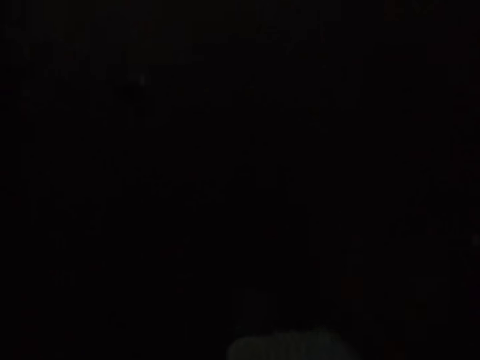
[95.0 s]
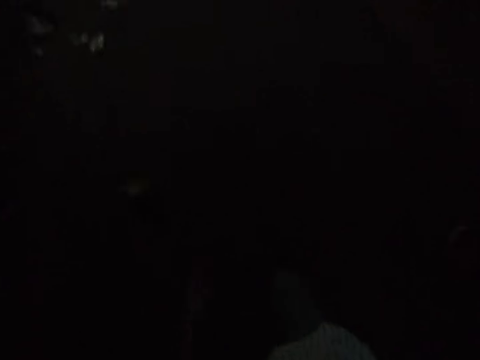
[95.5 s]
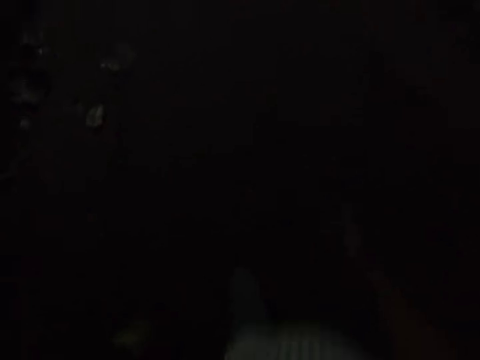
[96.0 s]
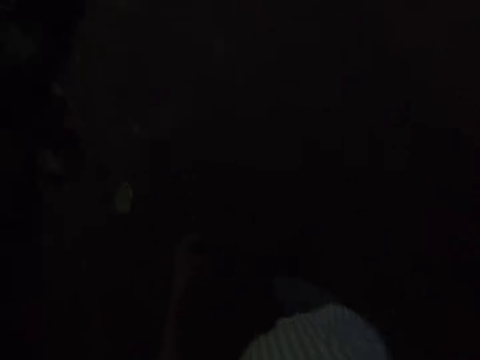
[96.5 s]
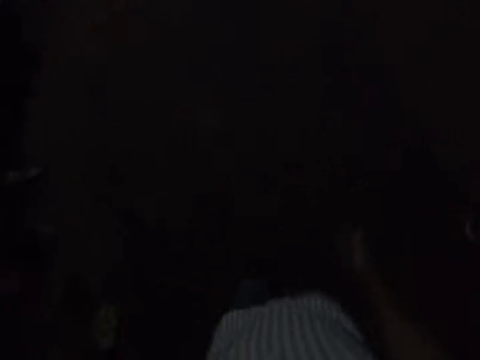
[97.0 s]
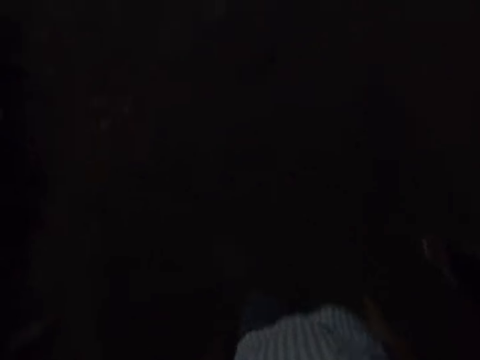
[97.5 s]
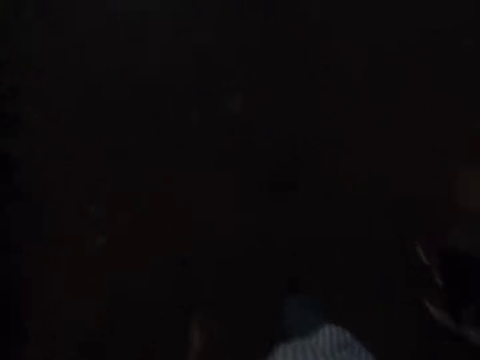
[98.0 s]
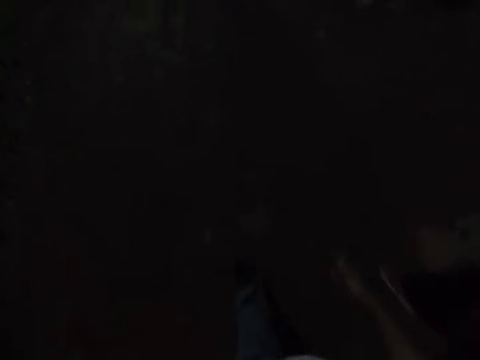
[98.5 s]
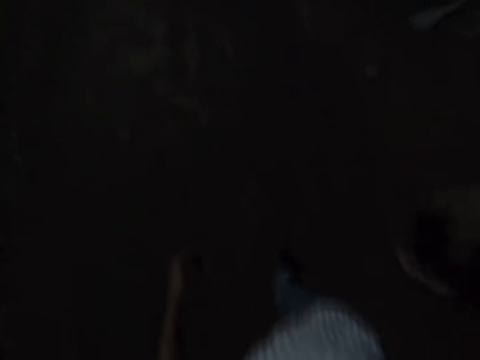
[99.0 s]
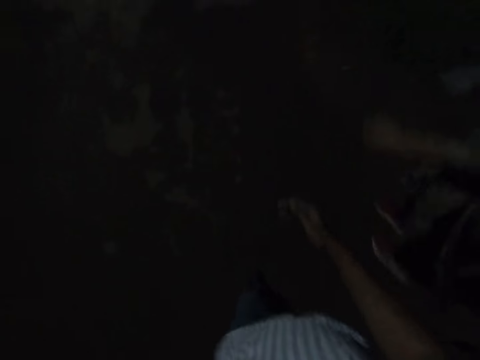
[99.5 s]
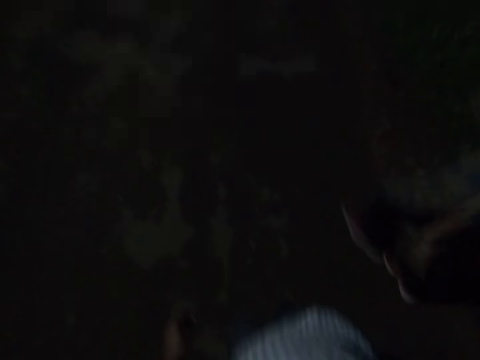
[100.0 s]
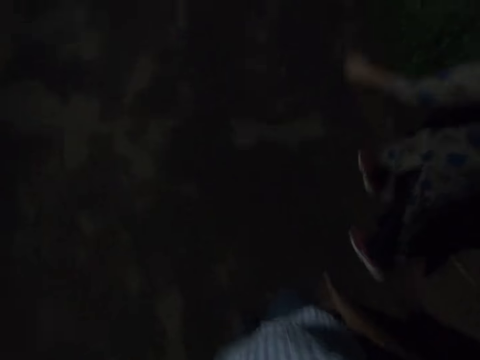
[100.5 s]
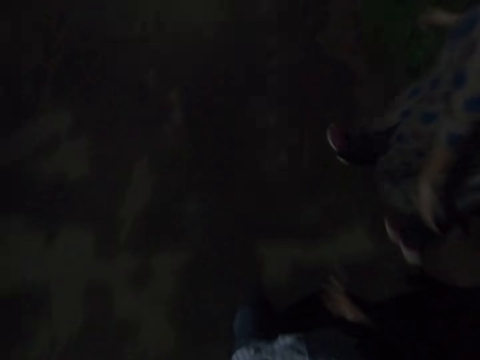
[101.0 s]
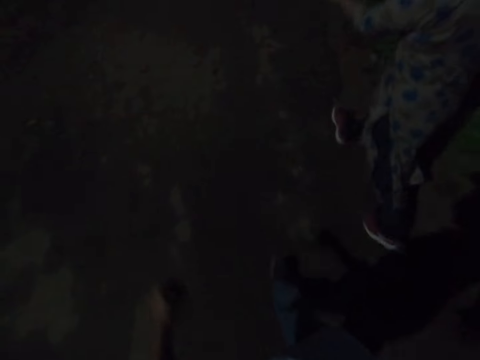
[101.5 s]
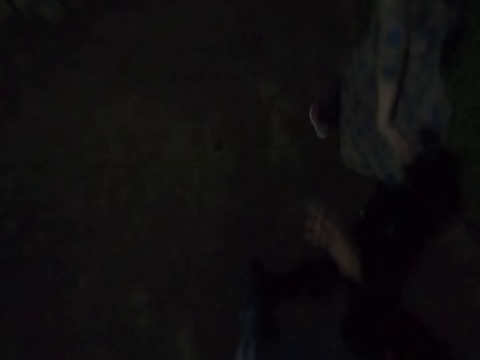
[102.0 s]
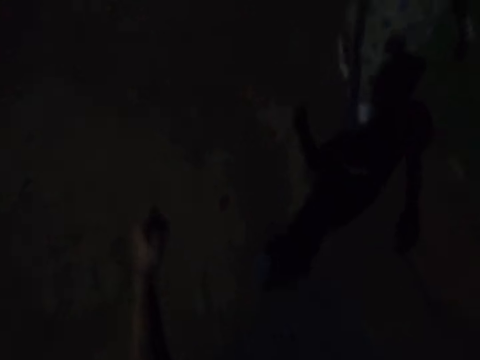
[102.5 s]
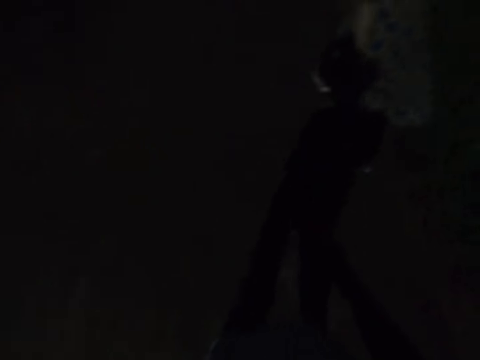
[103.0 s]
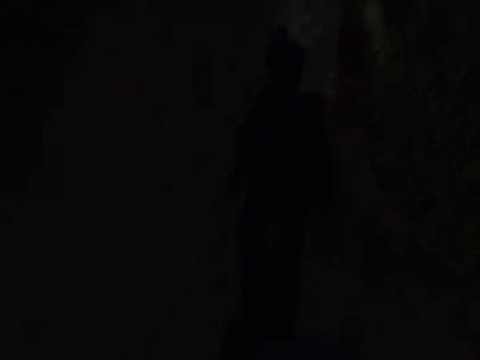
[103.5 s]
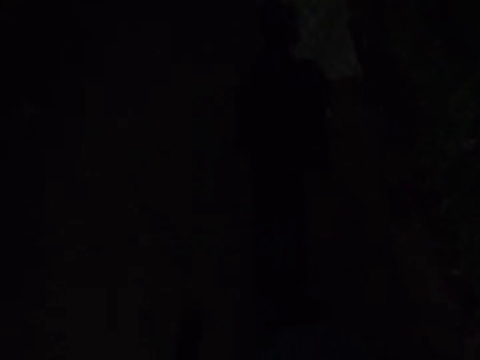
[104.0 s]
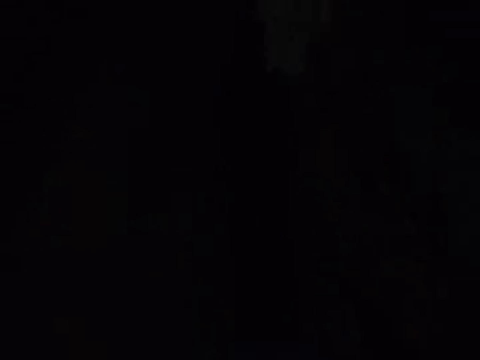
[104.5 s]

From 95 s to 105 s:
The camera wearer walks forward. The lady walks beside the camera wearer.

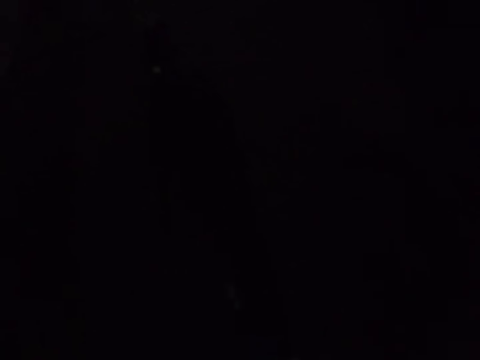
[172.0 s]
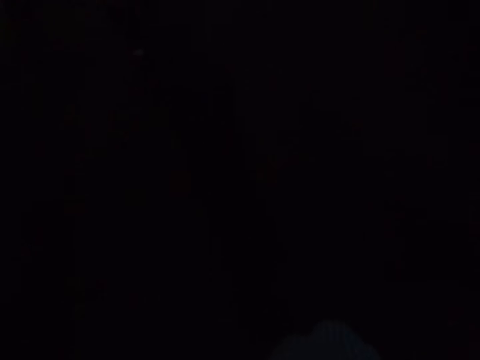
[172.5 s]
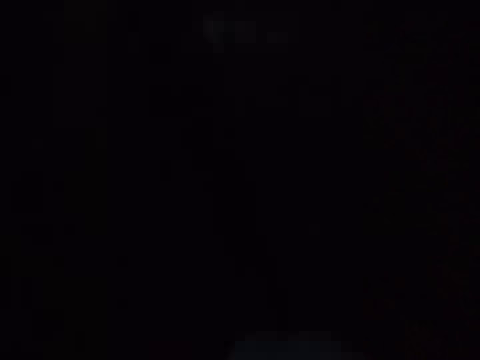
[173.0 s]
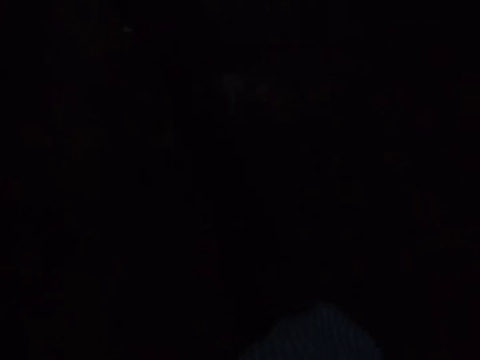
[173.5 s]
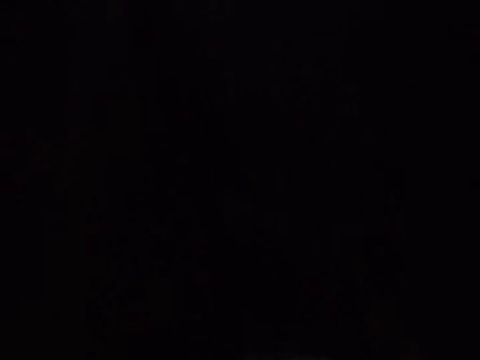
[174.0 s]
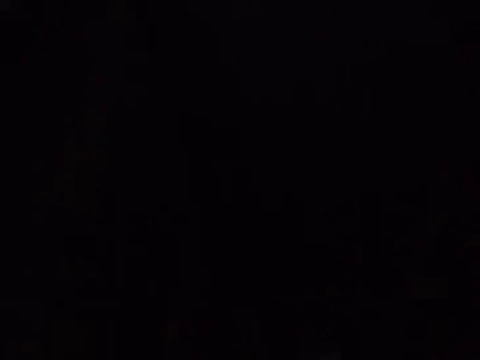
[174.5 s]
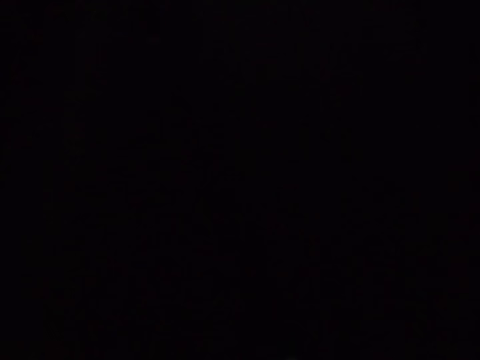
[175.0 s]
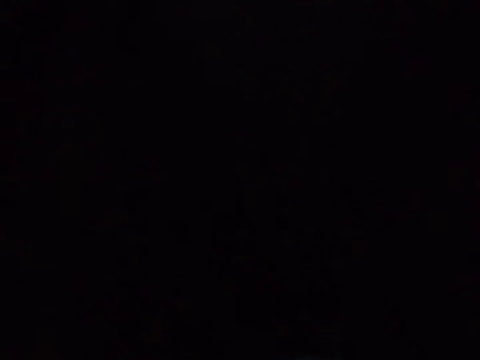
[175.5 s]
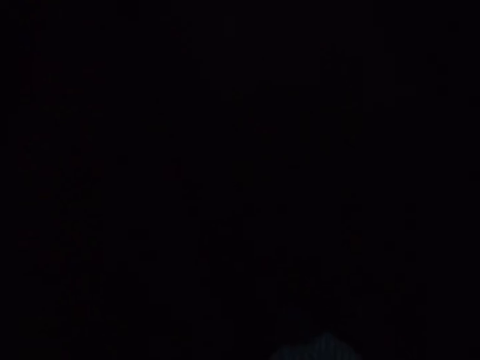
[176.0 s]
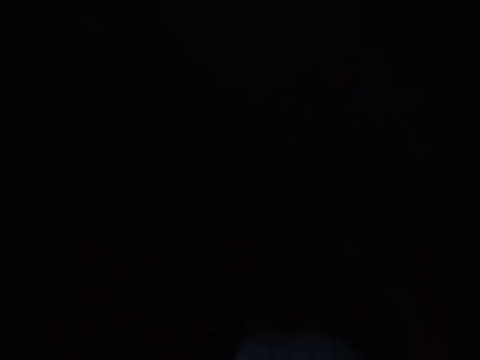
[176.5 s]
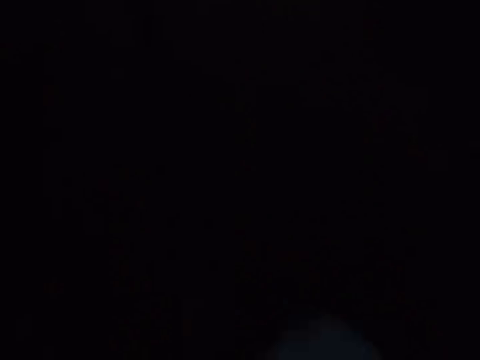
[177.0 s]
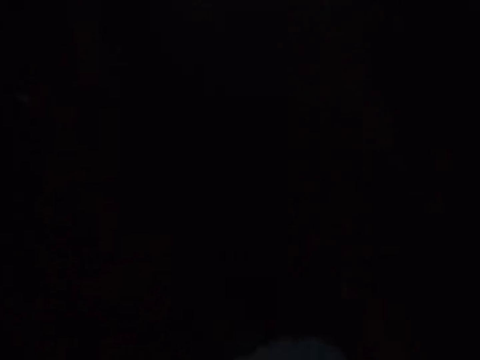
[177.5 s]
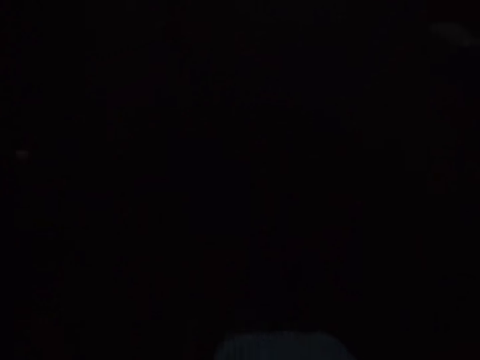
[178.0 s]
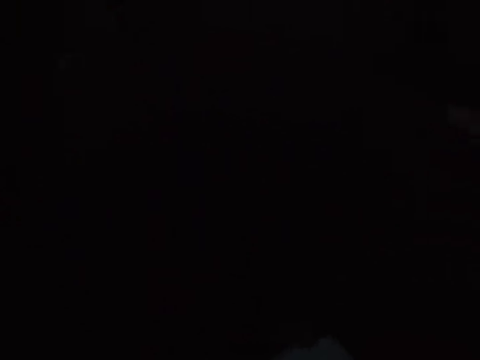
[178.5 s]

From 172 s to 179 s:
The camera wearer walks behind the lady.

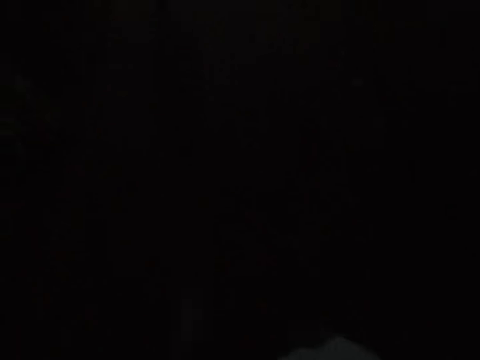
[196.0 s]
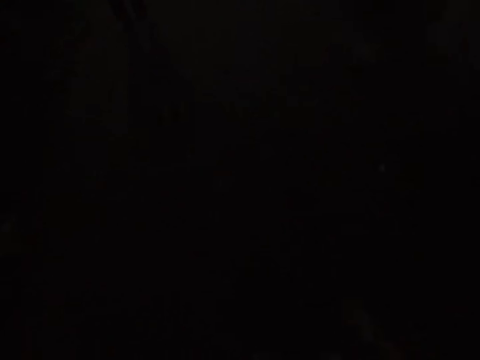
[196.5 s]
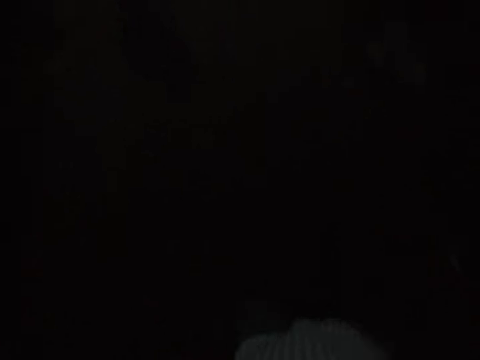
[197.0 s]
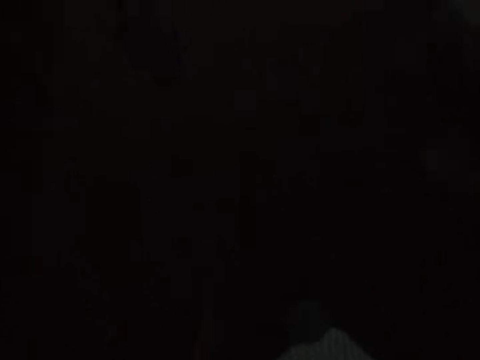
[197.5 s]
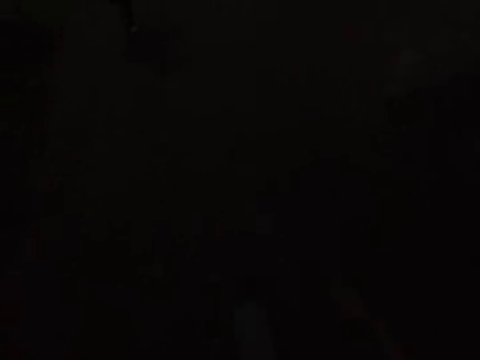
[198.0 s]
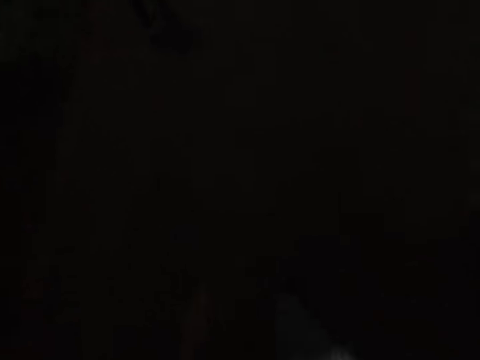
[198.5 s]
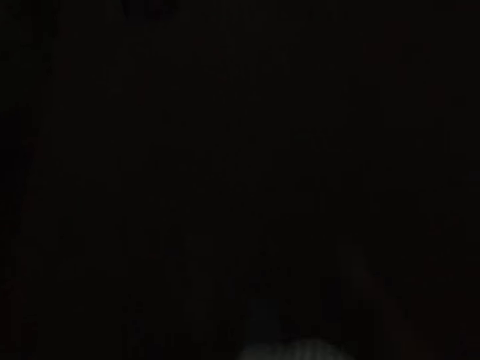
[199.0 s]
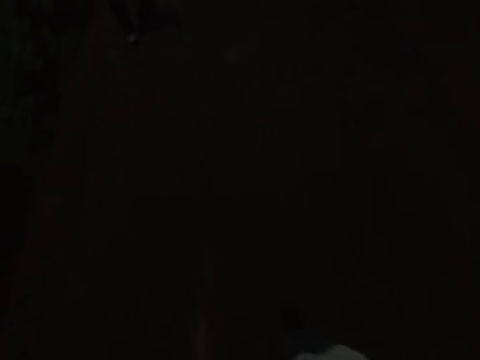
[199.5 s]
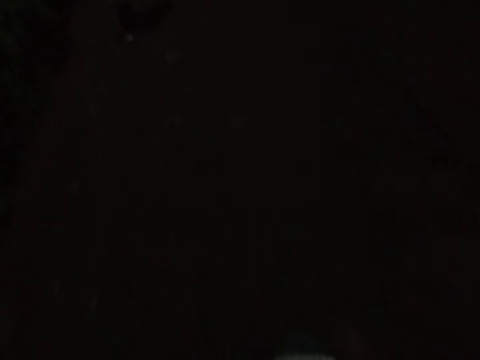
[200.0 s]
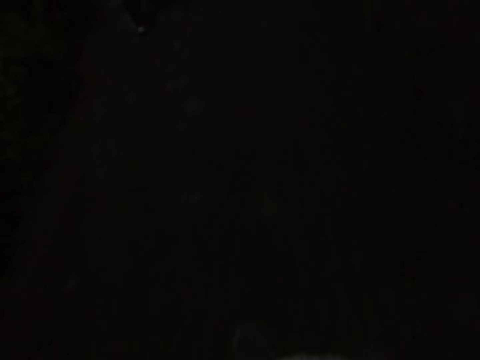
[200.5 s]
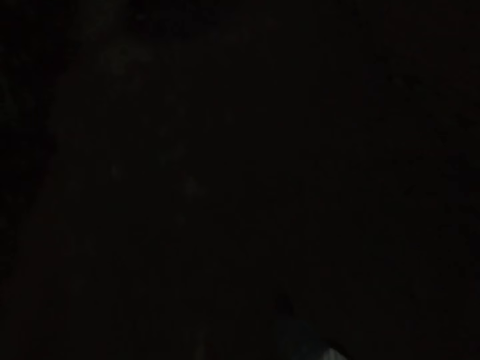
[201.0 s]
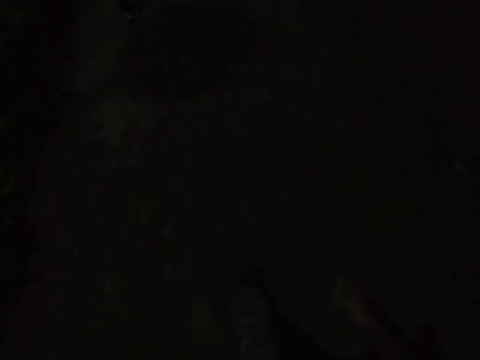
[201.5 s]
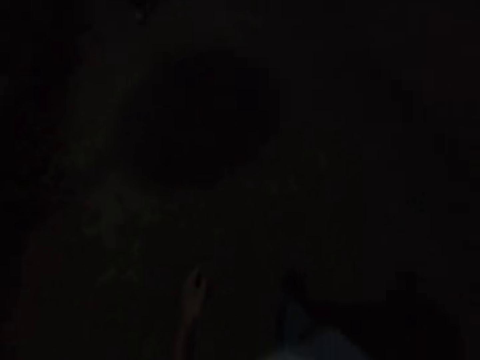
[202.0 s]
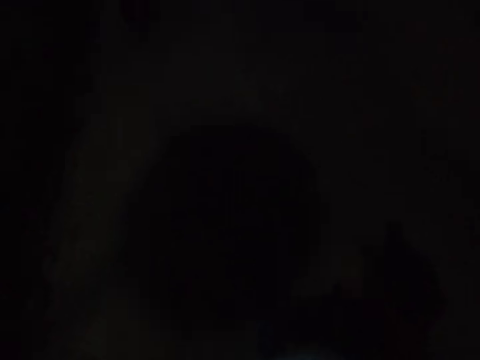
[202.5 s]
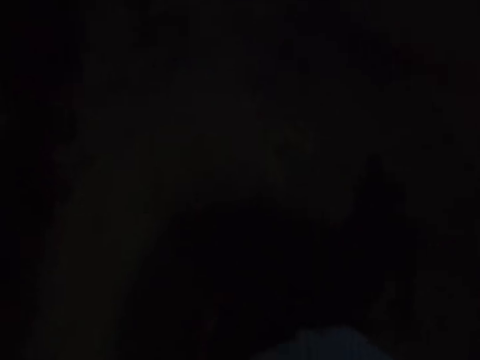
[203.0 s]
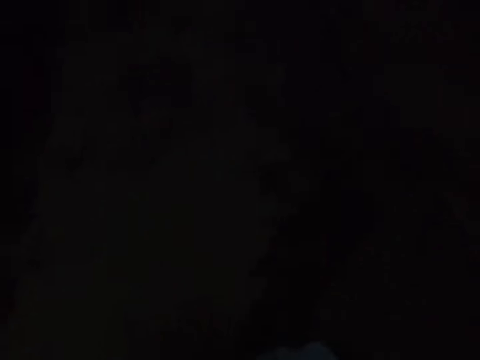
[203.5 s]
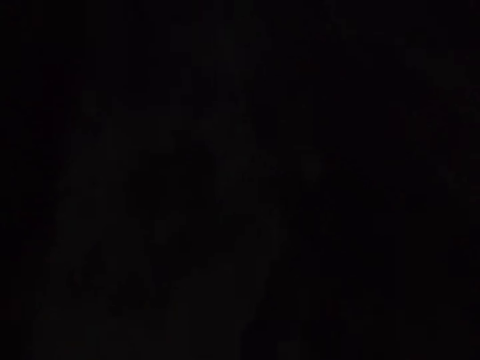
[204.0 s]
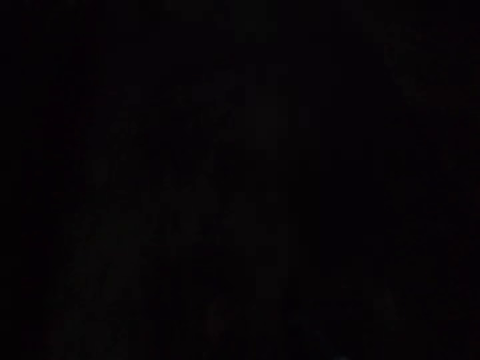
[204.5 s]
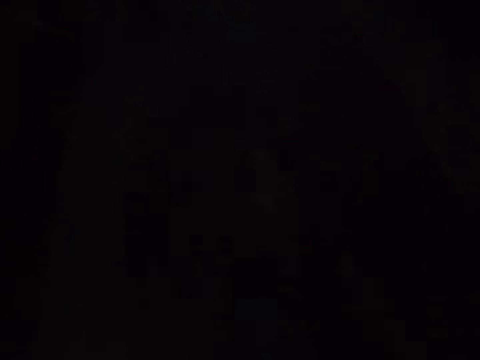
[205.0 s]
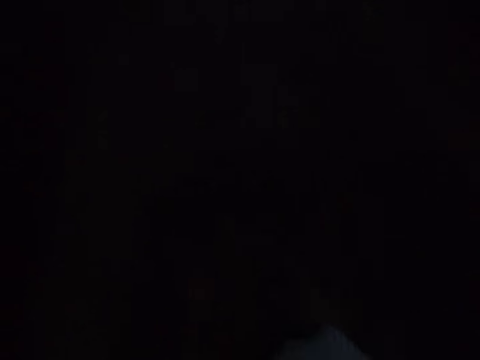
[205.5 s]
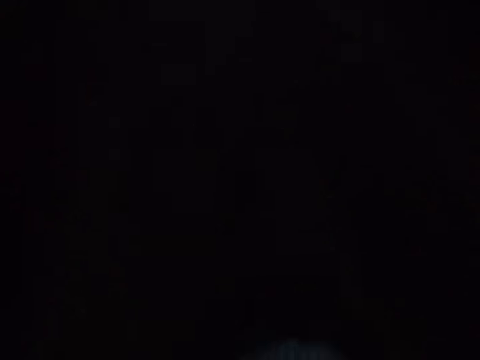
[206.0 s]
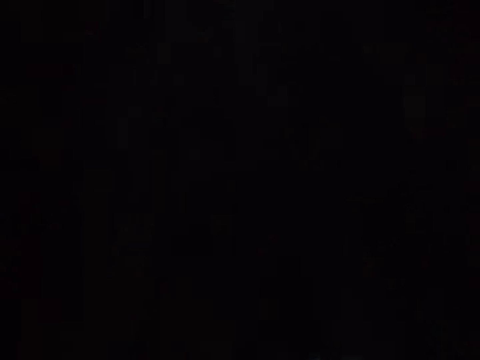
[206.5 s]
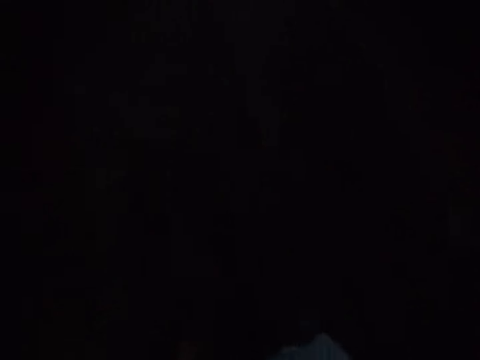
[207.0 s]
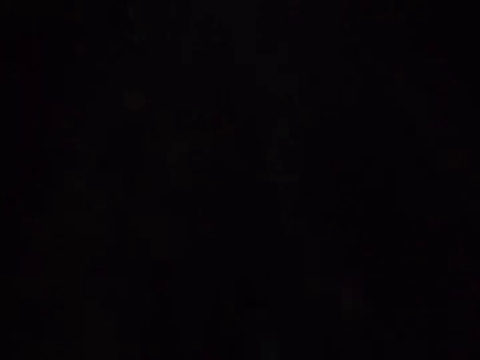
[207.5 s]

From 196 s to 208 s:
The camera wearer walks forward. They touch something.
